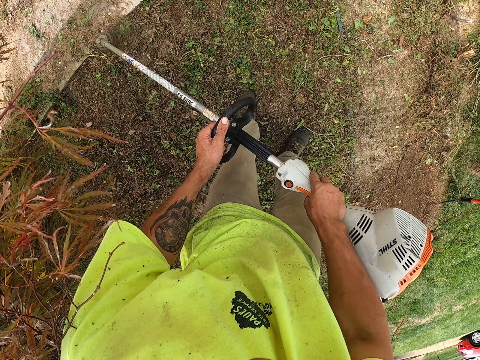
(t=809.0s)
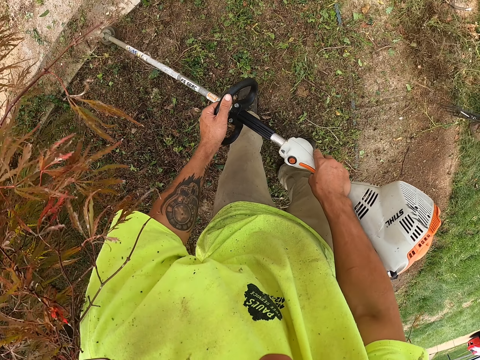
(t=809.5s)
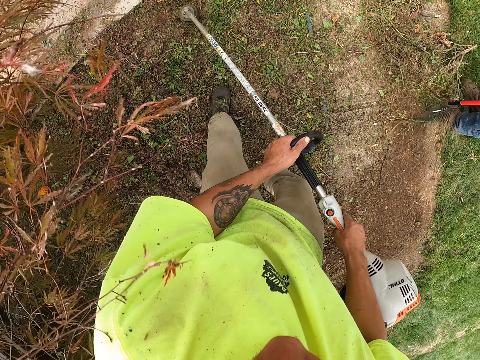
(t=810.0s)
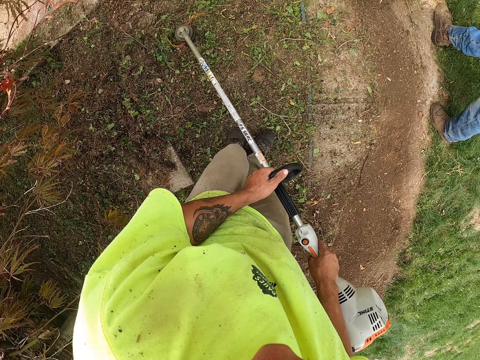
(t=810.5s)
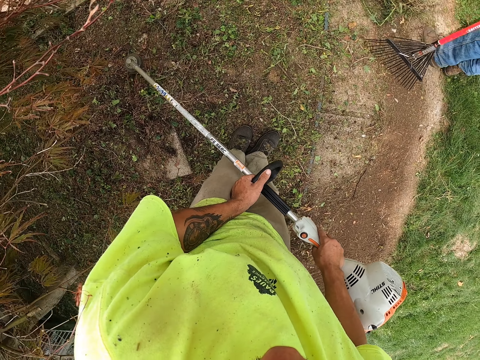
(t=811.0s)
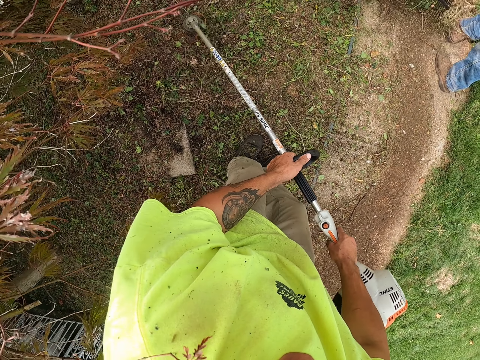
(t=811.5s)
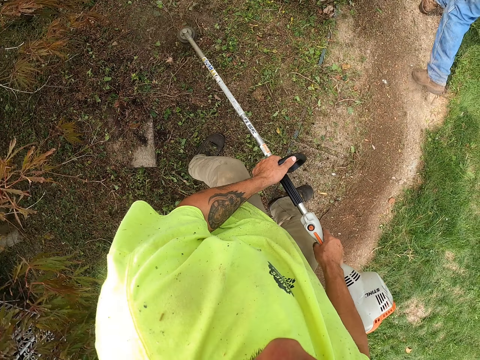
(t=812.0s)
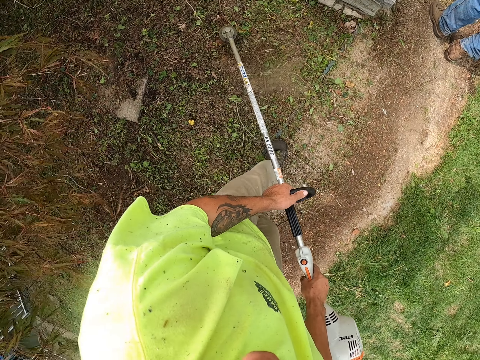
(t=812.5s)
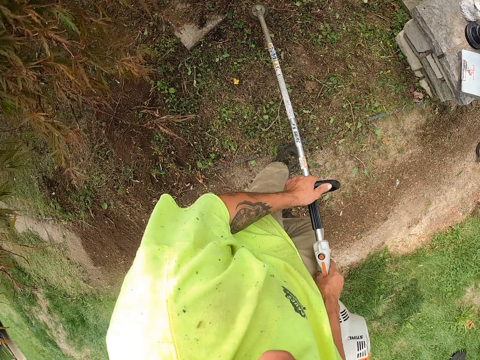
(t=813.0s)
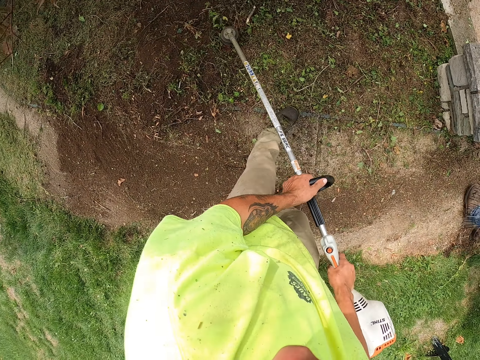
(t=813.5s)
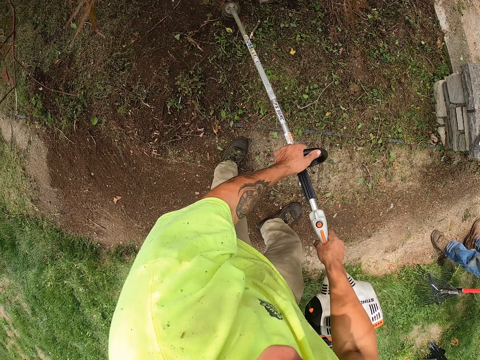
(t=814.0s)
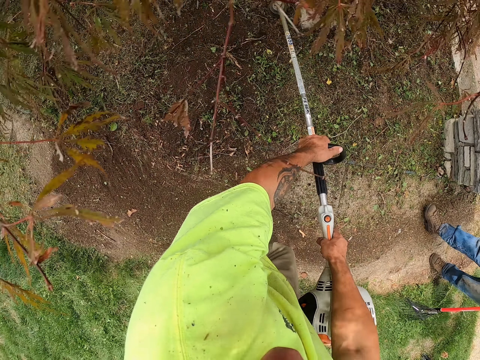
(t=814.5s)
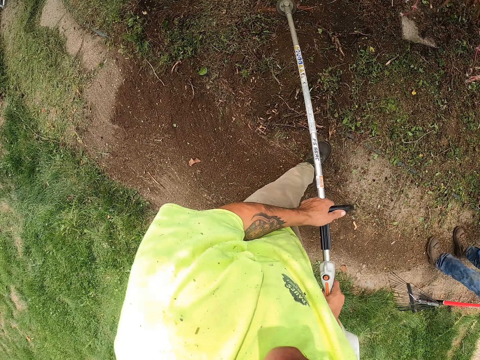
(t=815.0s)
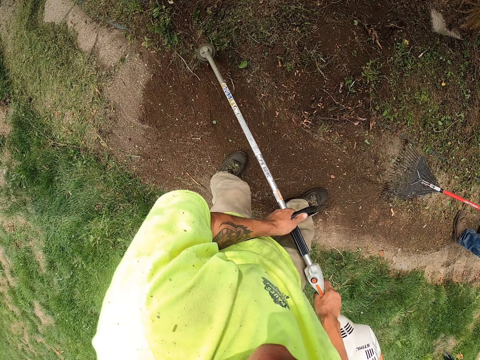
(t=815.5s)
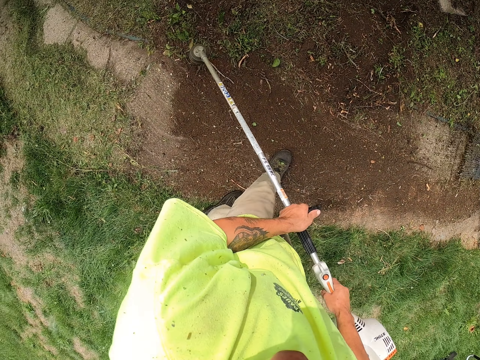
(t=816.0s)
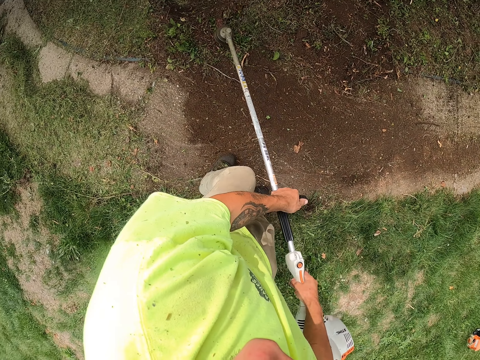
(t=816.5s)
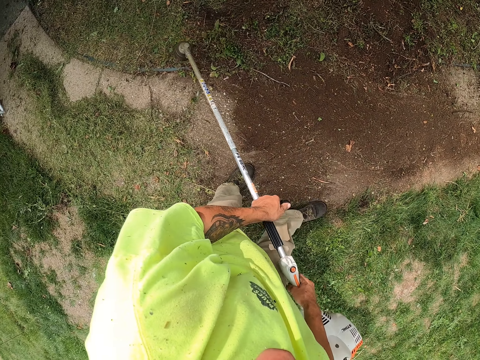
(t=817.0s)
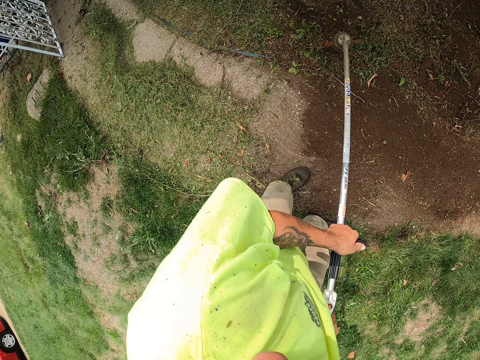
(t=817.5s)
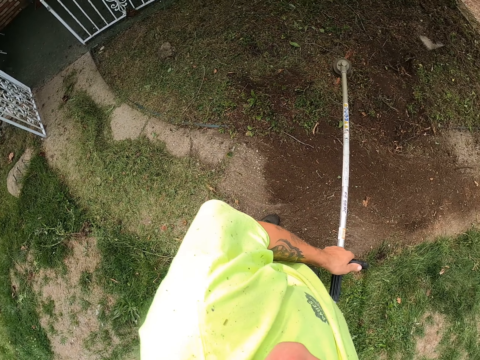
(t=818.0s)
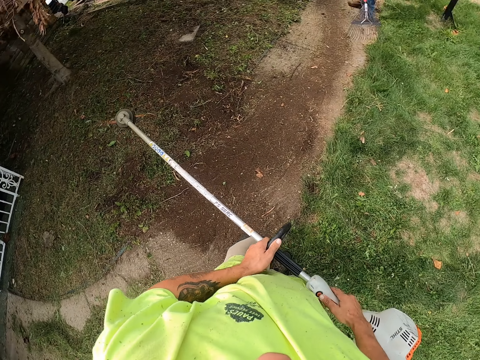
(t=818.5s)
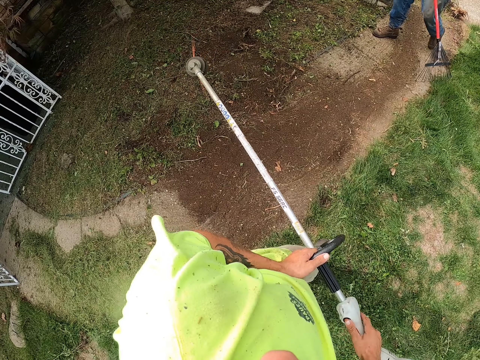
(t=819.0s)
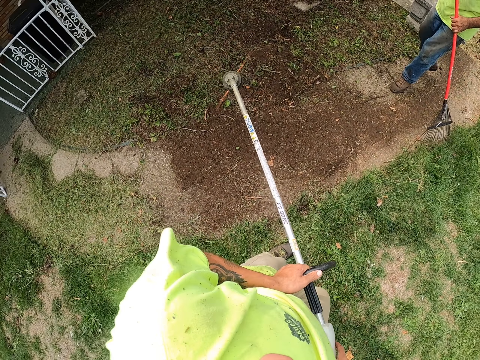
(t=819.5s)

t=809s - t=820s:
A person rakes close to the camera wearer.

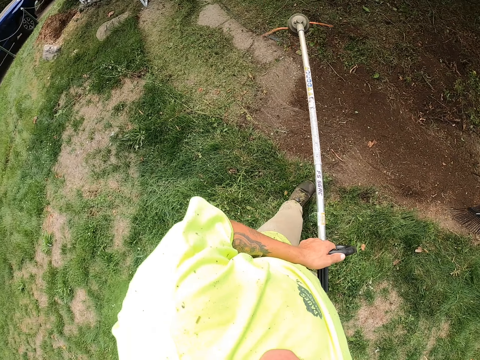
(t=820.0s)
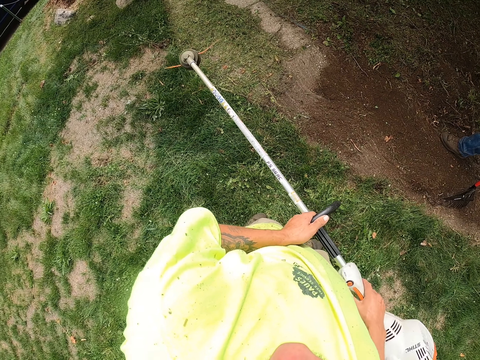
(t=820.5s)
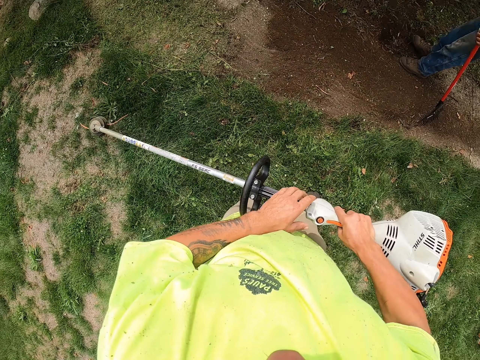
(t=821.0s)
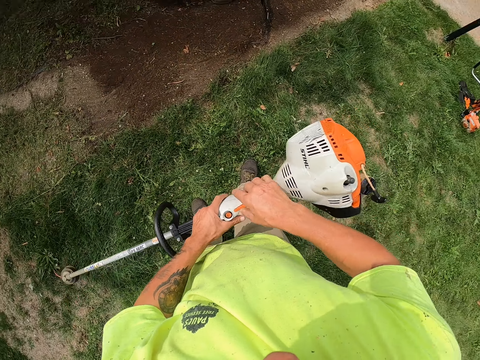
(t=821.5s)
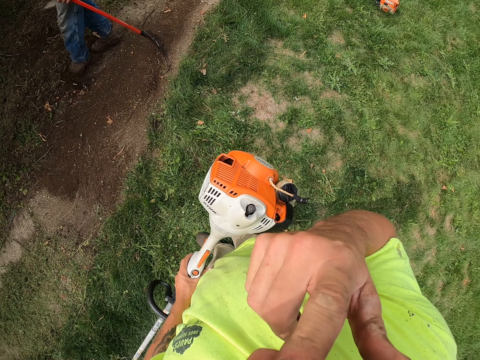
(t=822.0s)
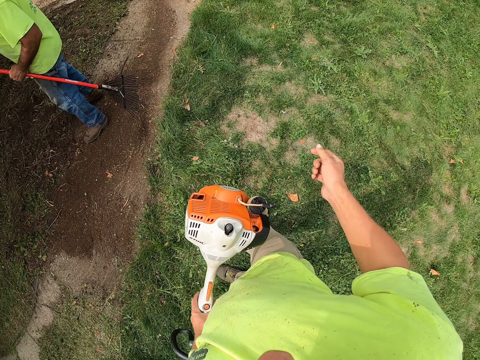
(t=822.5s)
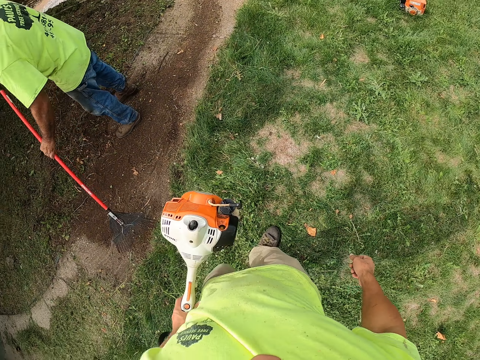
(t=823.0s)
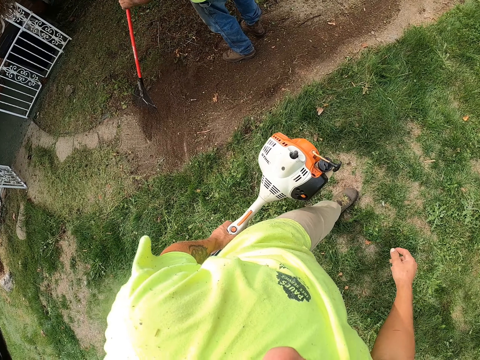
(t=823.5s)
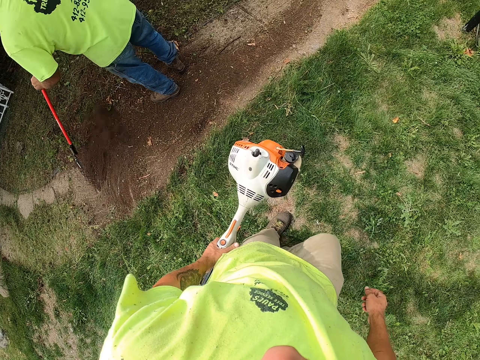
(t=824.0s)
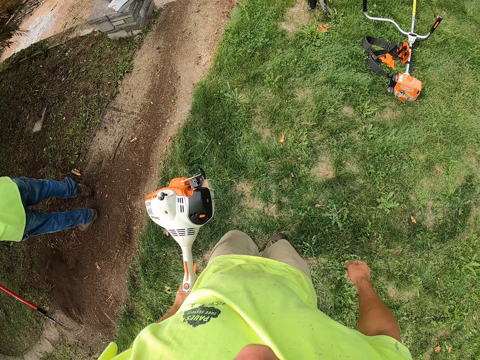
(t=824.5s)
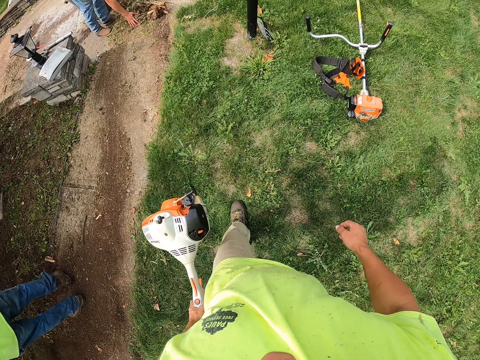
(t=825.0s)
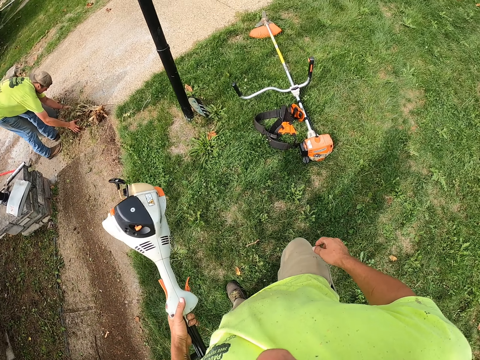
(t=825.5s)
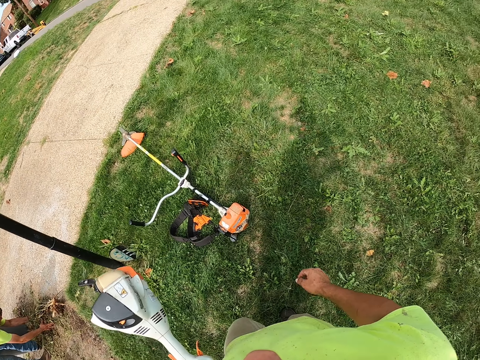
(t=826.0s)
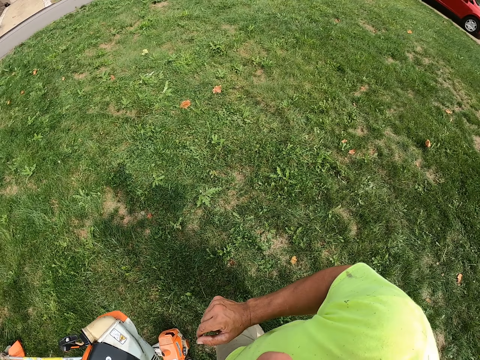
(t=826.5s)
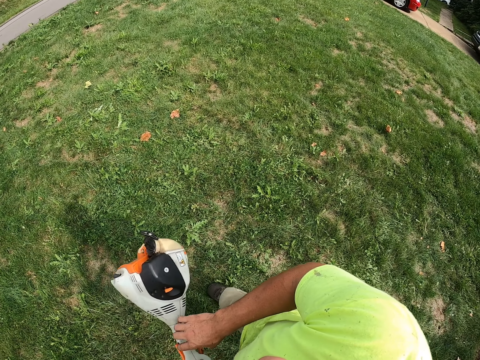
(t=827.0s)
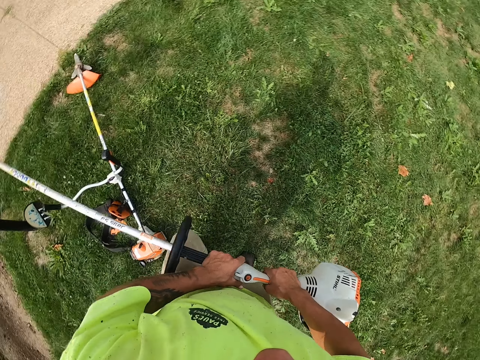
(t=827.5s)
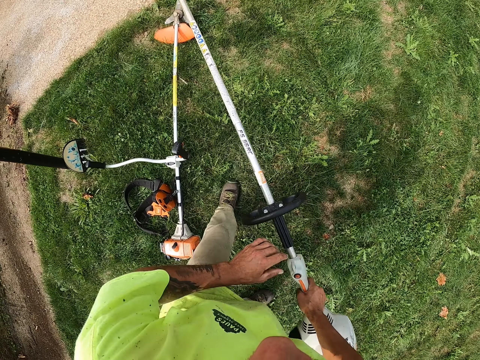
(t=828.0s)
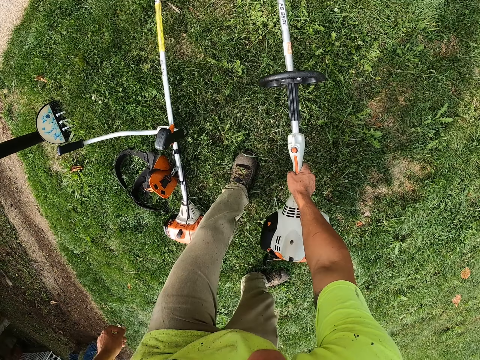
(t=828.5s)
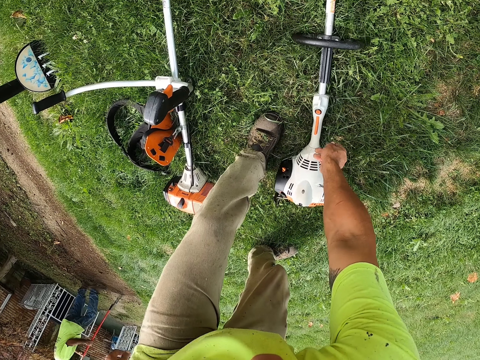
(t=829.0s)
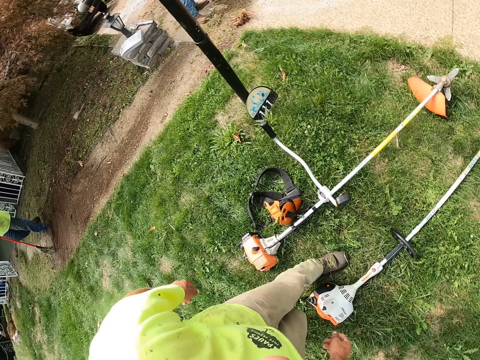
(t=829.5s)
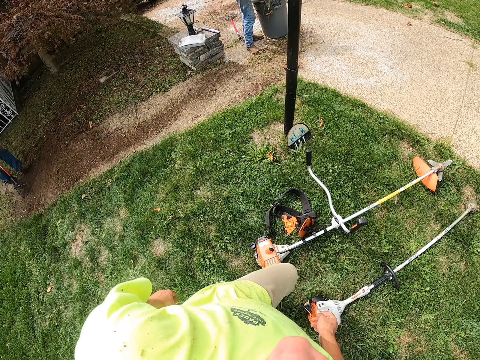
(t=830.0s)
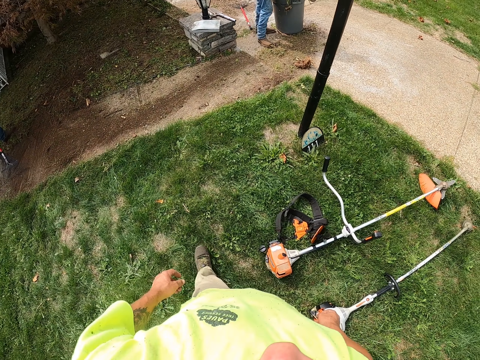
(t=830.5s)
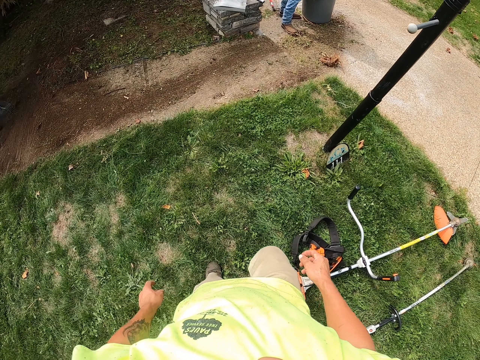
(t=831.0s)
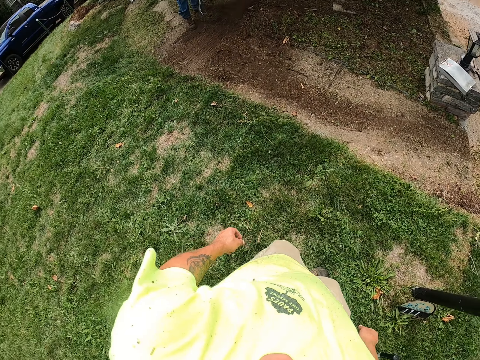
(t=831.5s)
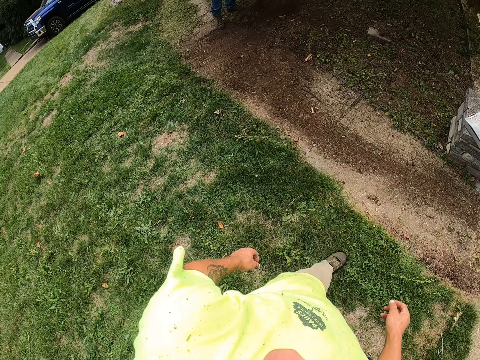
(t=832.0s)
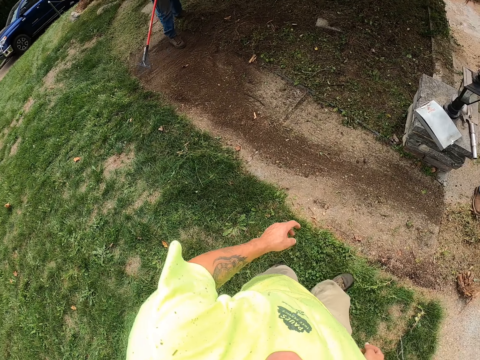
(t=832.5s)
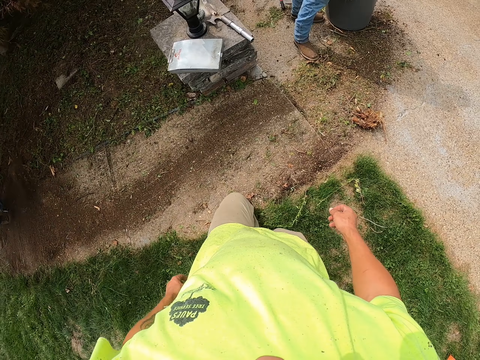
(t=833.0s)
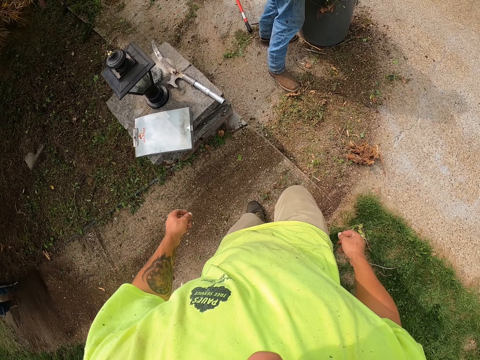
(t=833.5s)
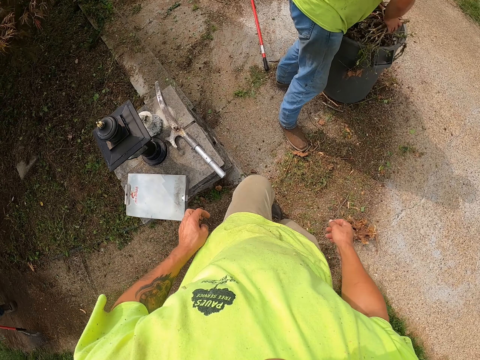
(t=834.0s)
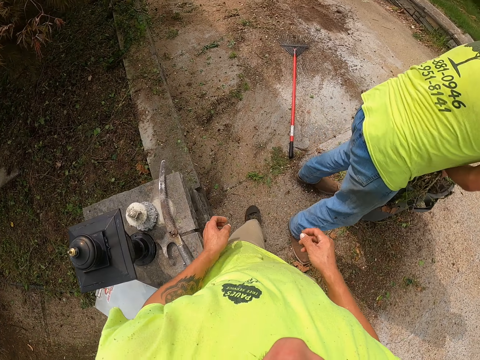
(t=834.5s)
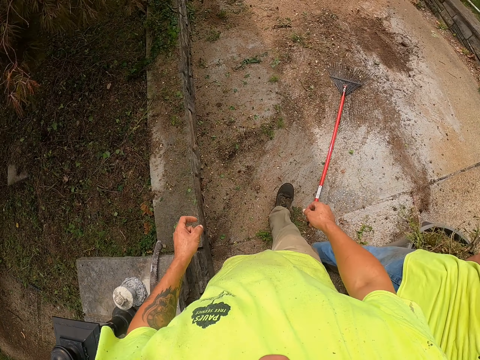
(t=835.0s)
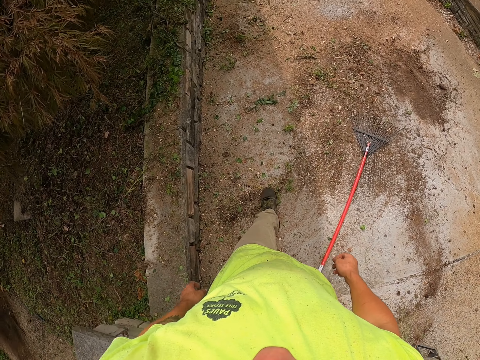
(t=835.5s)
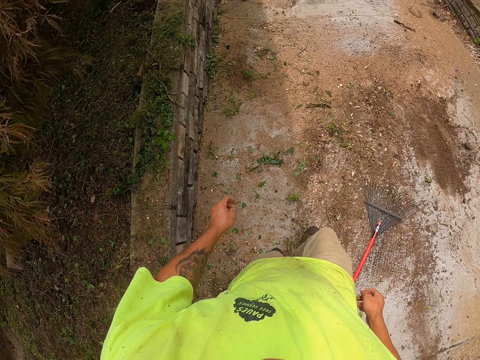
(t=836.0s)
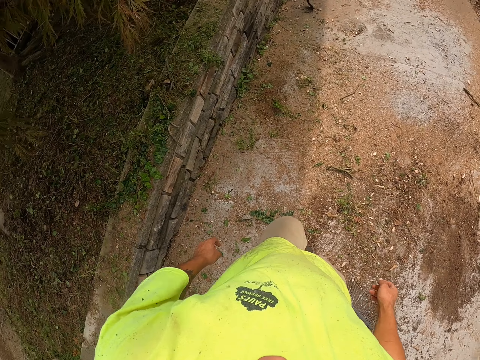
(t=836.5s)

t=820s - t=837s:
The camera wearer touches his face with his right hand. He stops. The person rakes closer to the camera wearer. The camera wearer passes the grass trimmer from his left hand to his right hand. He drops the grass trimmer in his right hand on the ground. He walks outside.
